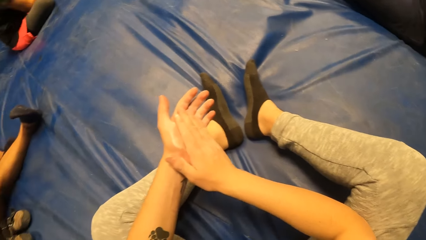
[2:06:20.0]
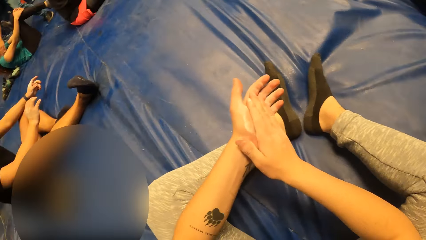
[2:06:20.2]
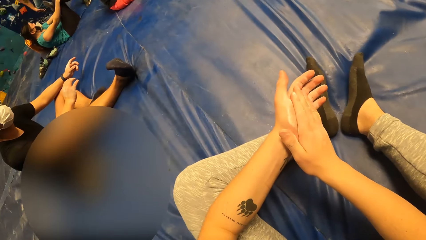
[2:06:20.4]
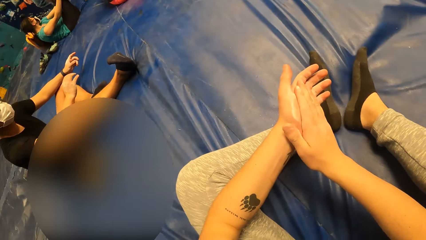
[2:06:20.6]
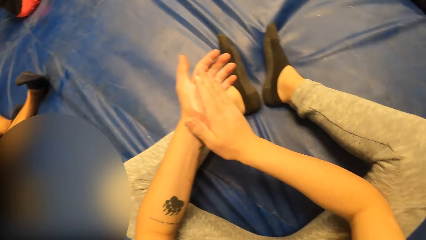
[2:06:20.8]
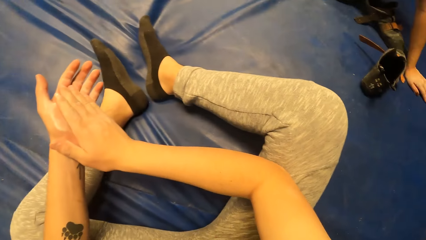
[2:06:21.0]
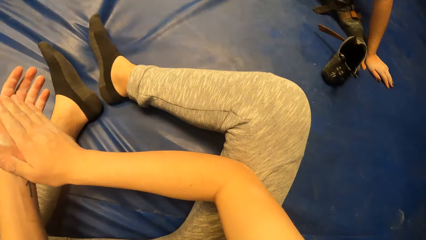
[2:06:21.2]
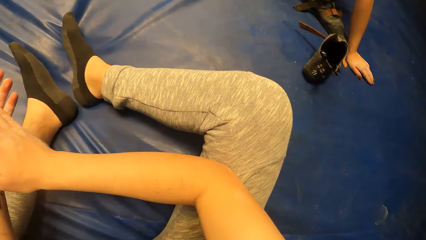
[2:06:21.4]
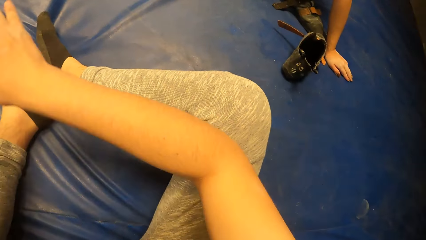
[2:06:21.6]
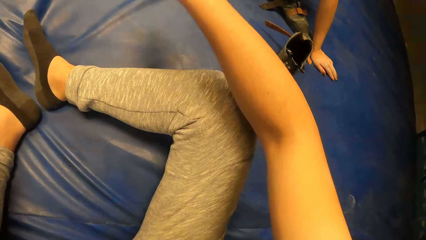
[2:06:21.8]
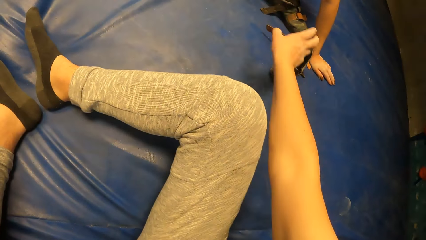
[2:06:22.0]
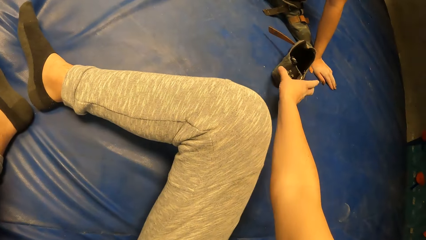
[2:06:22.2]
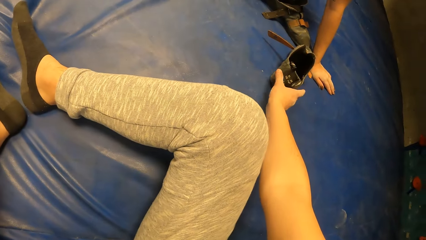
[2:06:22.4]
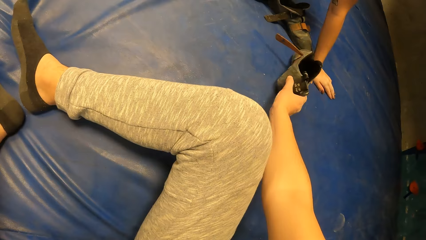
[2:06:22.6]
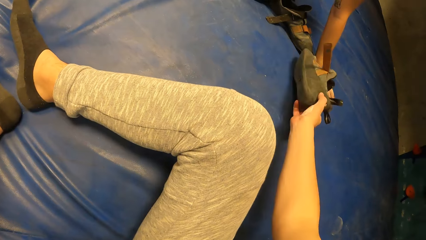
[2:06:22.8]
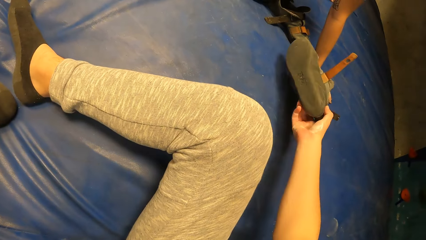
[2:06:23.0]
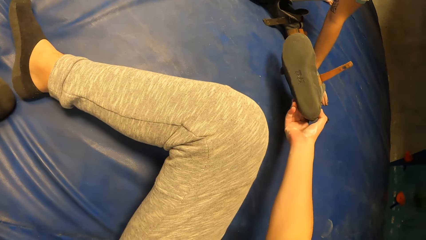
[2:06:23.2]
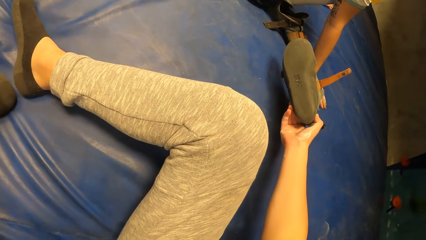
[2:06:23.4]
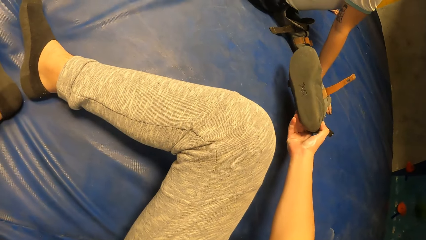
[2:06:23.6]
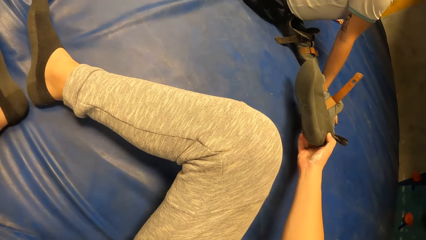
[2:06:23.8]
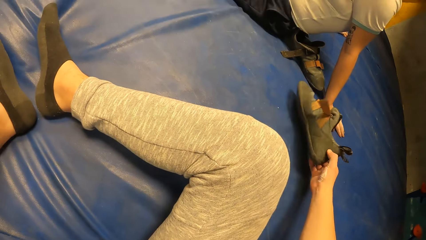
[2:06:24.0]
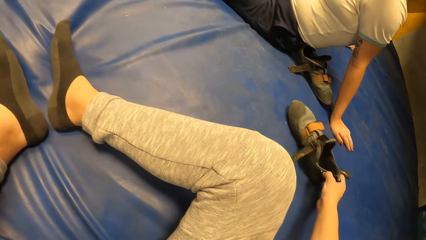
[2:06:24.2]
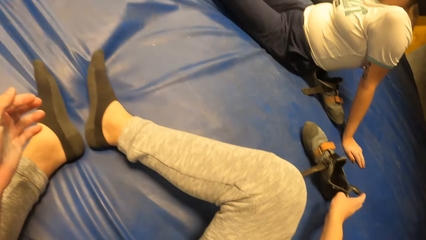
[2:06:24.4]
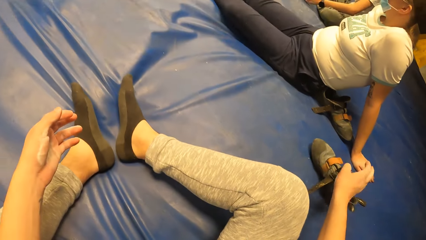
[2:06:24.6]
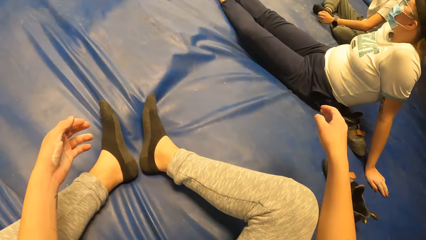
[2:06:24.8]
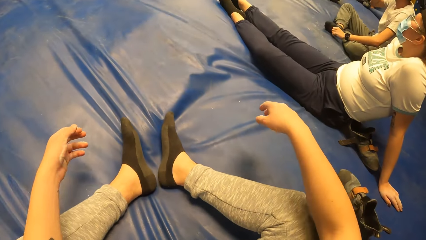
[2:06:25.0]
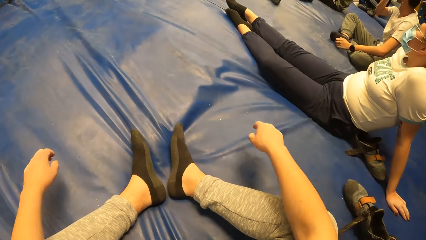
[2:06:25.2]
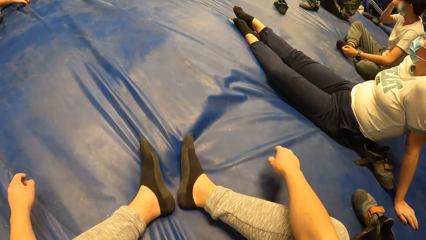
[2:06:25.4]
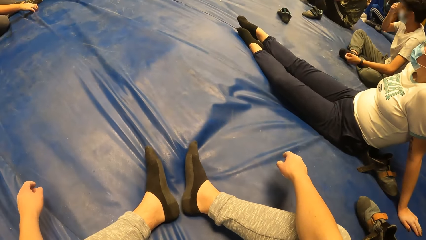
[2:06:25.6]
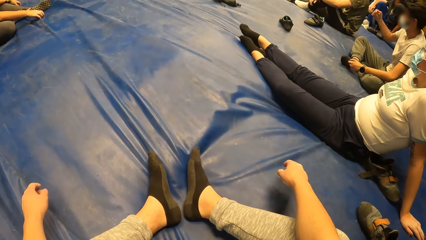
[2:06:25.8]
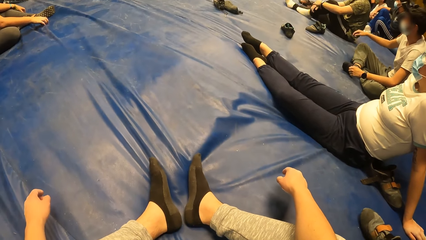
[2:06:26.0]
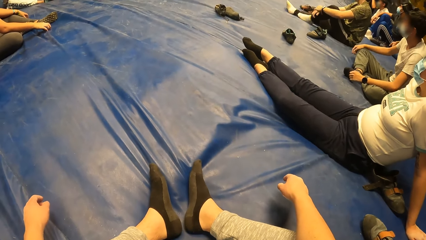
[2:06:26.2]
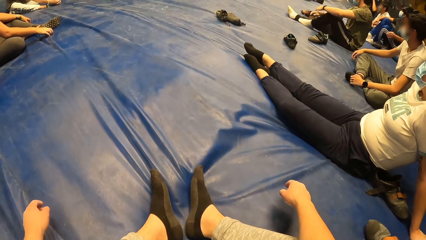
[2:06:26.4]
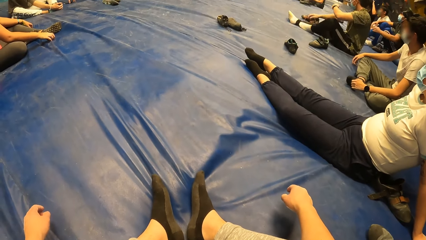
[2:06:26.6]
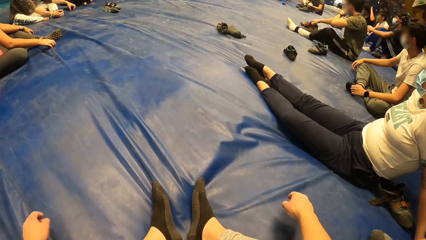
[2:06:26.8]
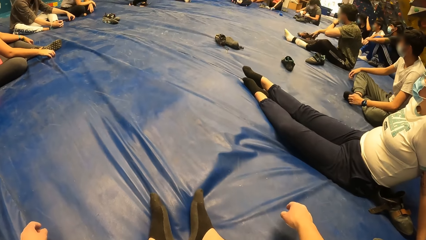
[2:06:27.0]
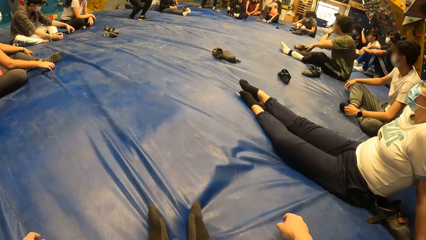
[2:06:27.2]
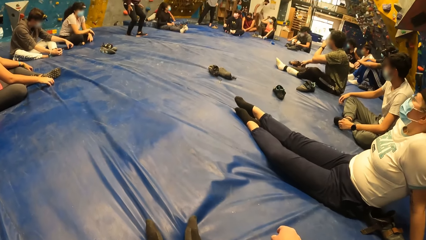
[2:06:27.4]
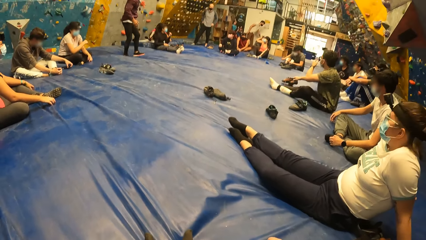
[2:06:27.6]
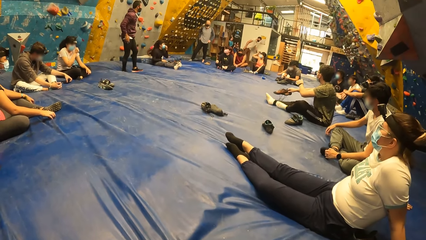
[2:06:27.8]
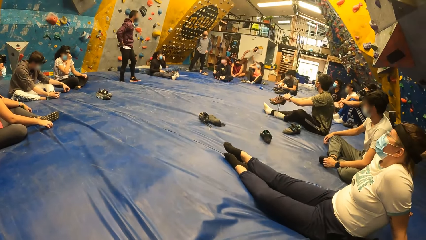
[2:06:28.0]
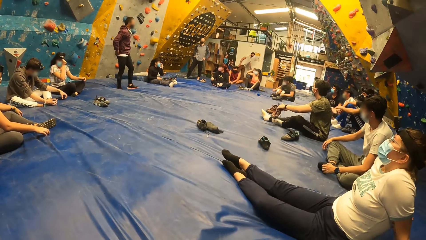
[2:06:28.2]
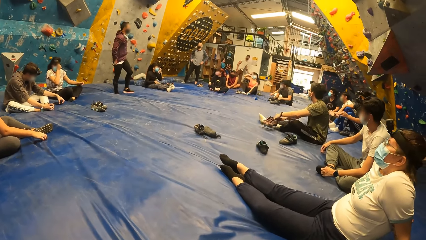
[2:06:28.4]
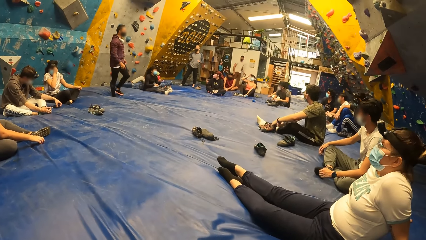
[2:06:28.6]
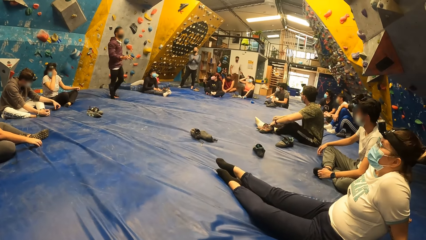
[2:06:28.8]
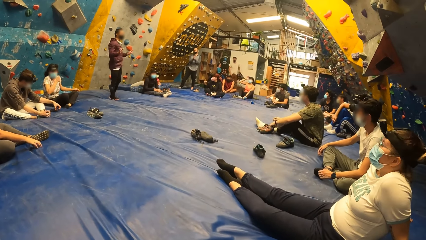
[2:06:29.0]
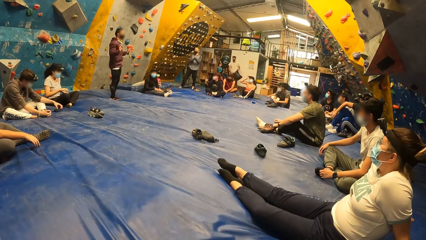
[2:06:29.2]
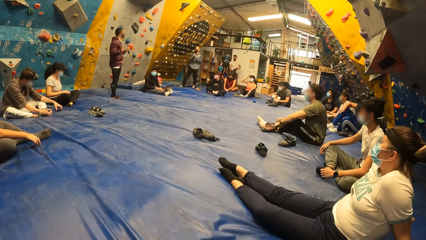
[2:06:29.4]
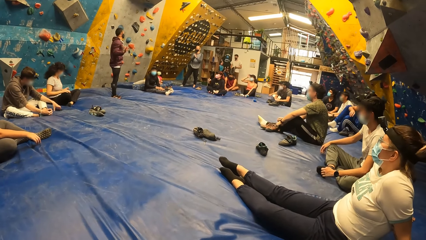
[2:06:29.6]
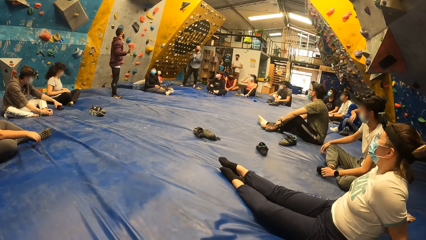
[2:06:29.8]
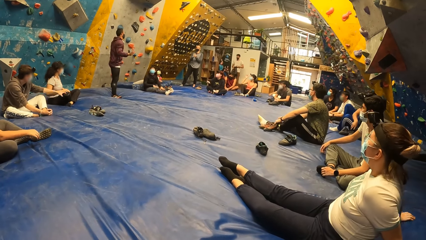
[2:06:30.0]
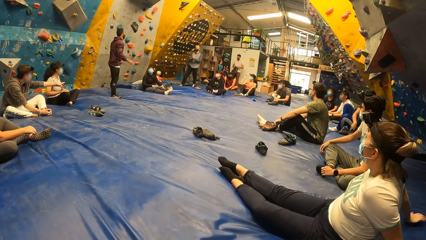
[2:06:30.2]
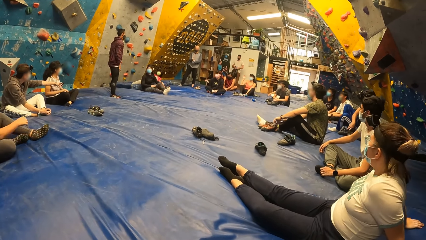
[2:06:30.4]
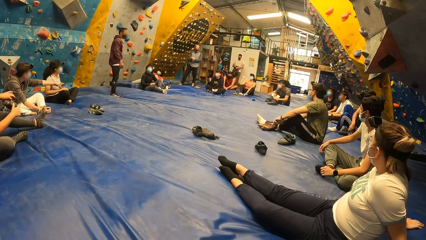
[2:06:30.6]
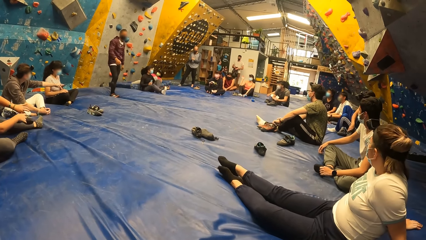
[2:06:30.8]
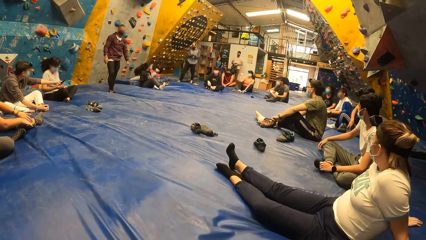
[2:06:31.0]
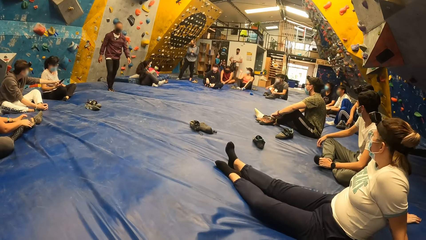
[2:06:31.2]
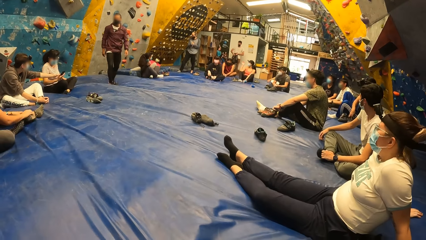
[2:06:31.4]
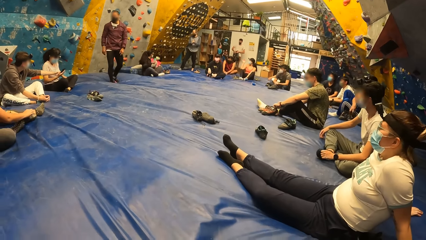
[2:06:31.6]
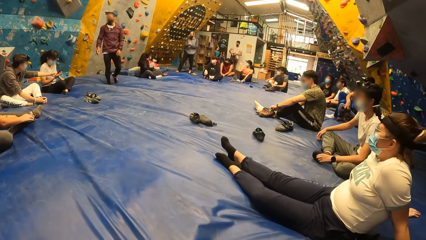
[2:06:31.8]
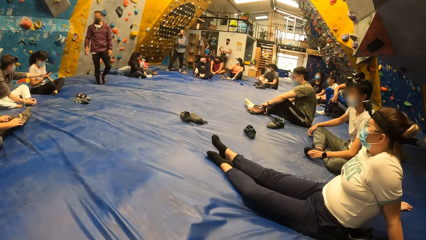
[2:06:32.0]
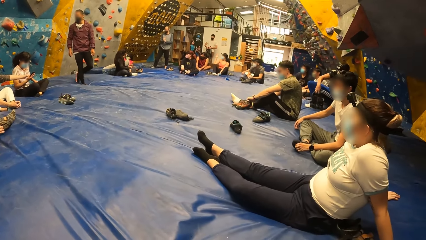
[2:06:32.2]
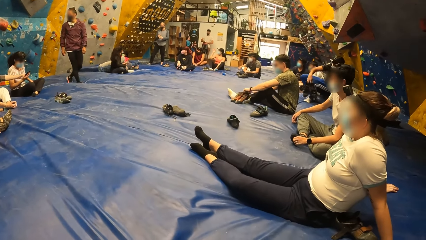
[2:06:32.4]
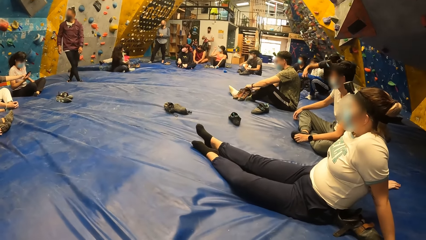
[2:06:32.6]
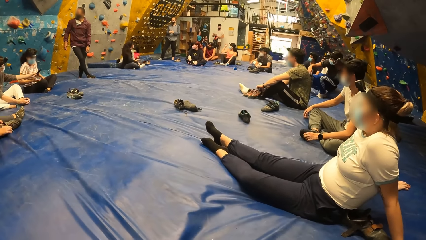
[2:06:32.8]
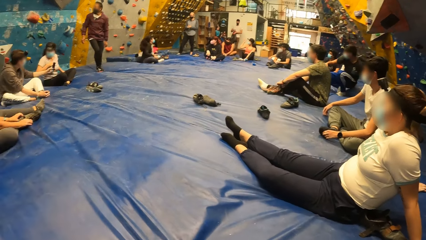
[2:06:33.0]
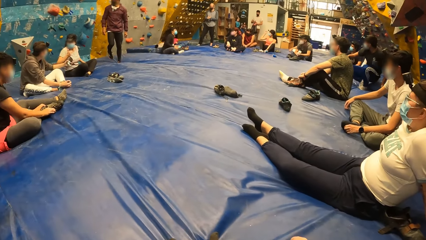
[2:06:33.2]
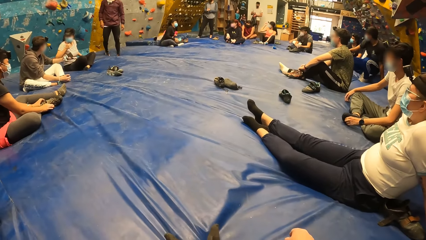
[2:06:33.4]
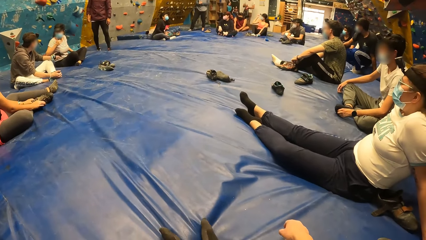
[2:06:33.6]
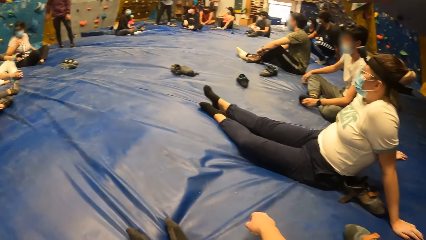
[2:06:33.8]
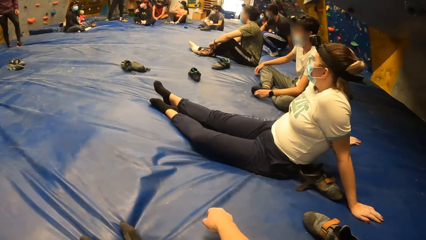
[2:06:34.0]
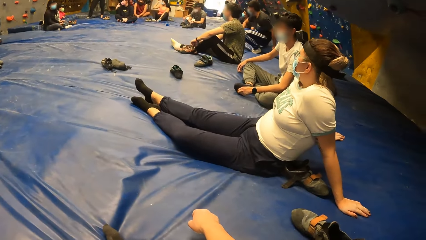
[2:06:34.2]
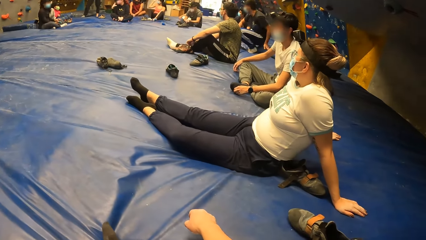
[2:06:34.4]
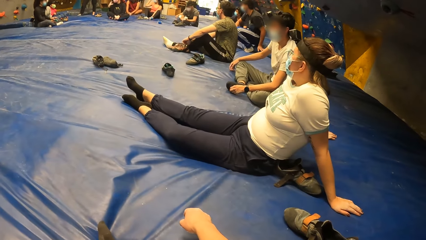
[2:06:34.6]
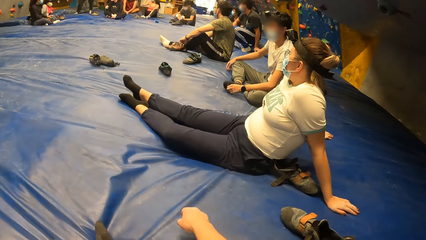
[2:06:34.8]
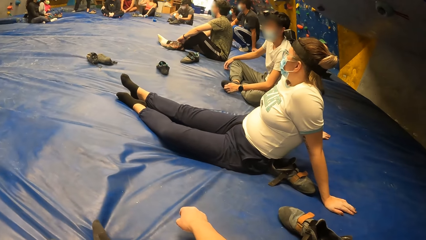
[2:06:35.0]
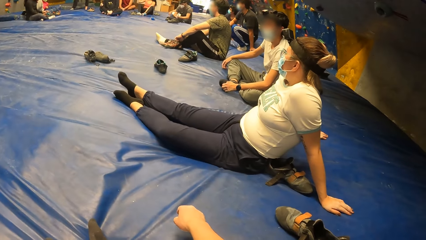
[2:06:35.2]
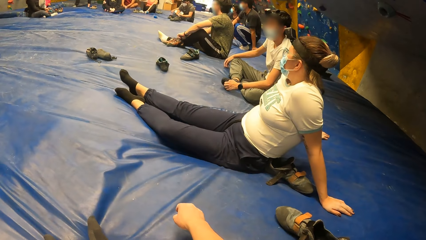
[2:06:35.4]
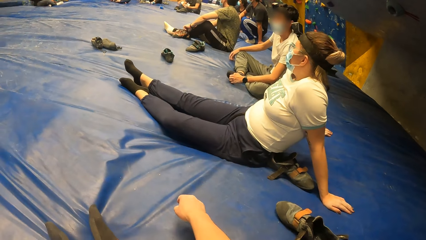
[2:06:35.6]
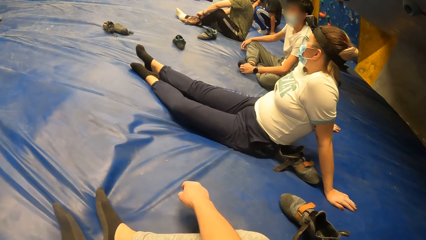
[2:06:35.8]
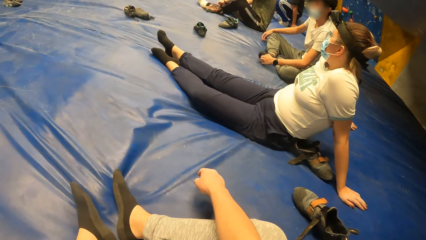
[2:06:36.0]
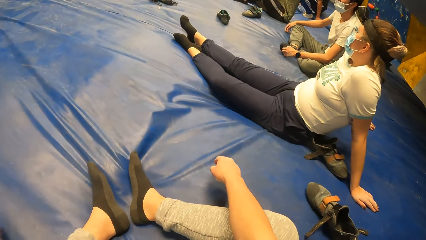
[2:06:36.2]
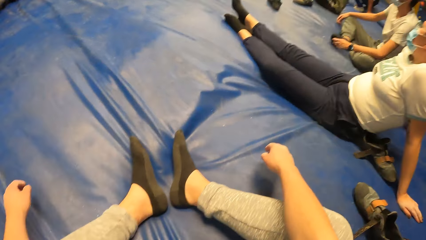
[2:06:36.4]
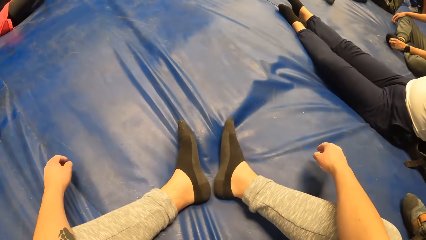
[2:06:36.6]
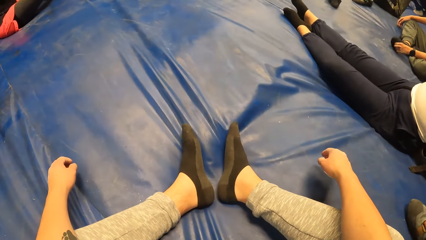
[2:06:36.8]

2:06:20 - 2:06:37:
The camera wearer checks on a shoe. They pick up the shoe from the floor. They place the shoe on the blue mattress. They look around the room. A man hands a woman a phone. The woman interacts with the man.
